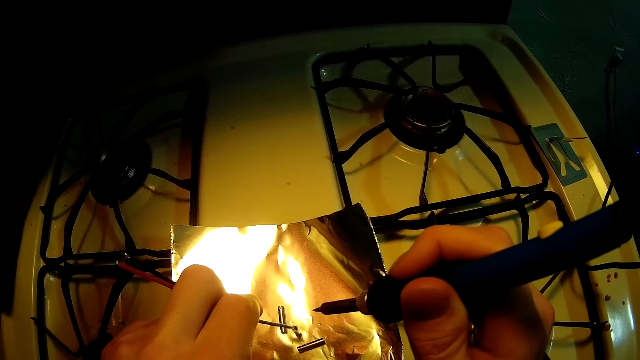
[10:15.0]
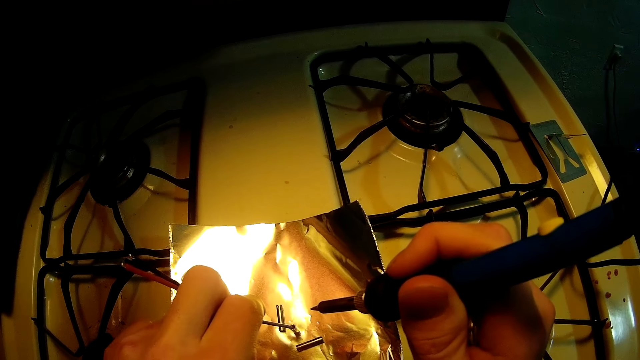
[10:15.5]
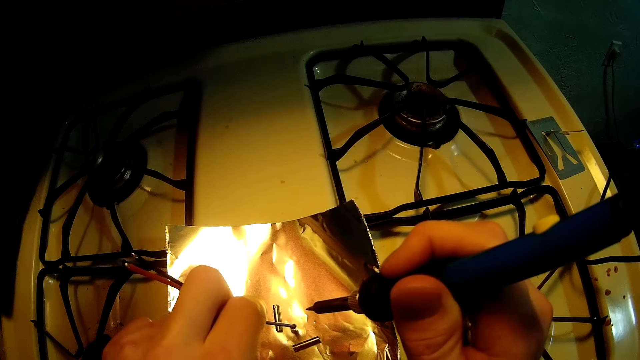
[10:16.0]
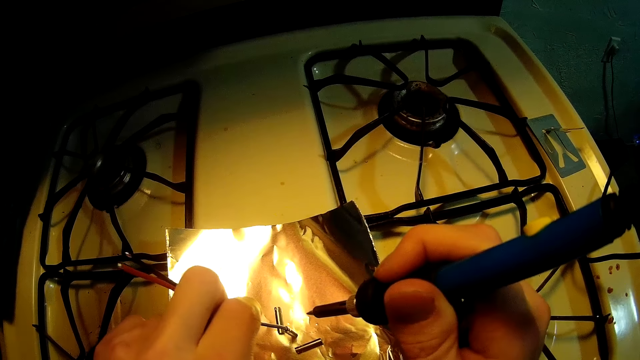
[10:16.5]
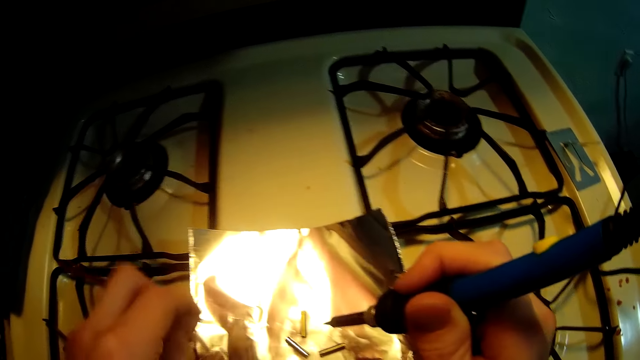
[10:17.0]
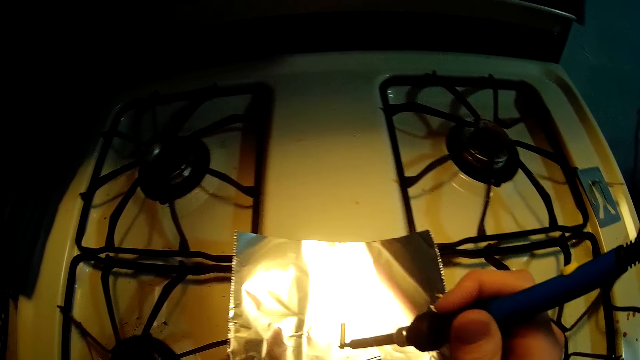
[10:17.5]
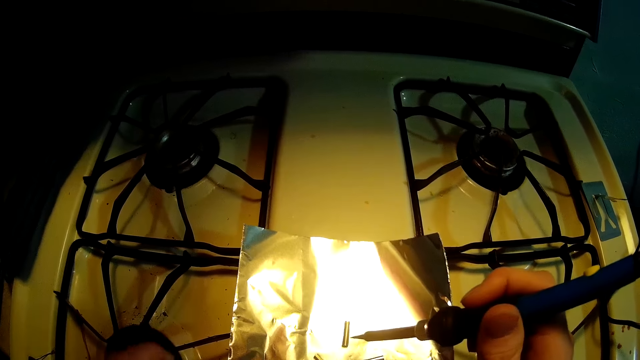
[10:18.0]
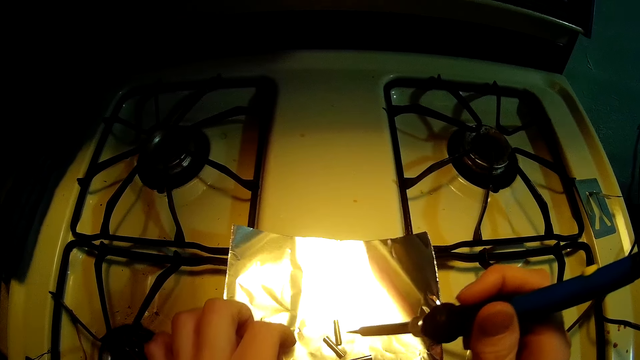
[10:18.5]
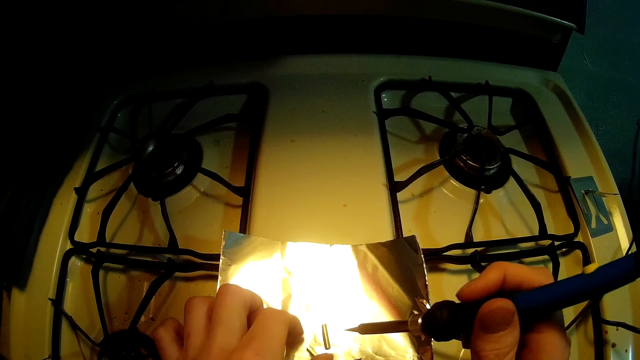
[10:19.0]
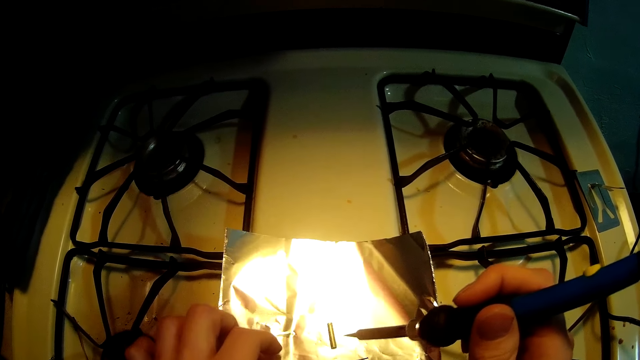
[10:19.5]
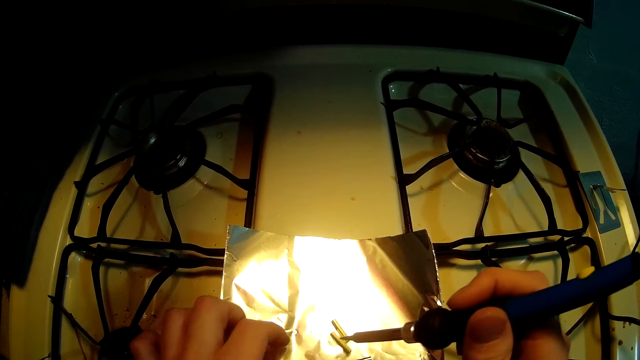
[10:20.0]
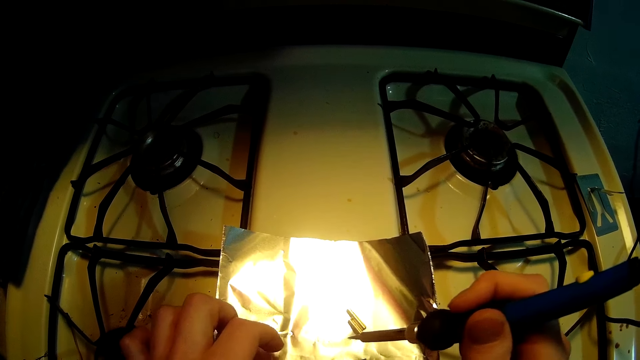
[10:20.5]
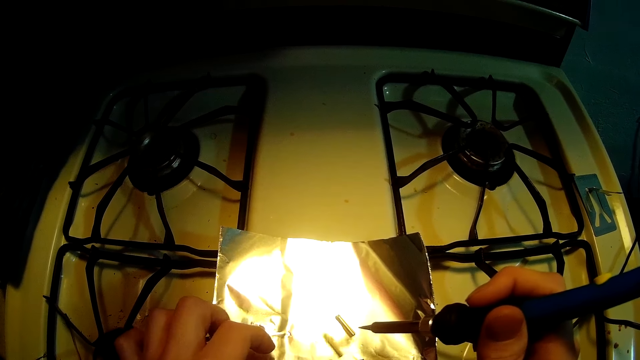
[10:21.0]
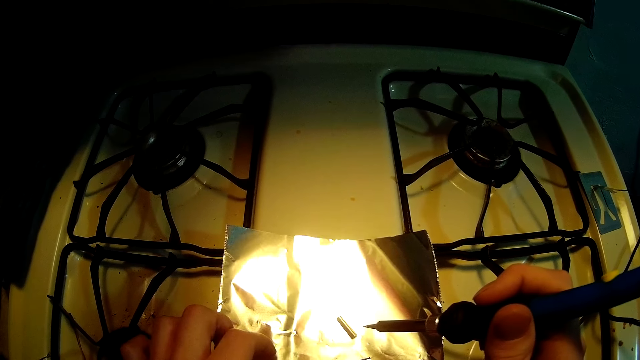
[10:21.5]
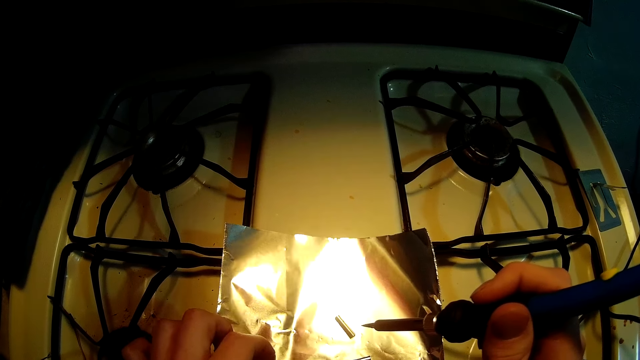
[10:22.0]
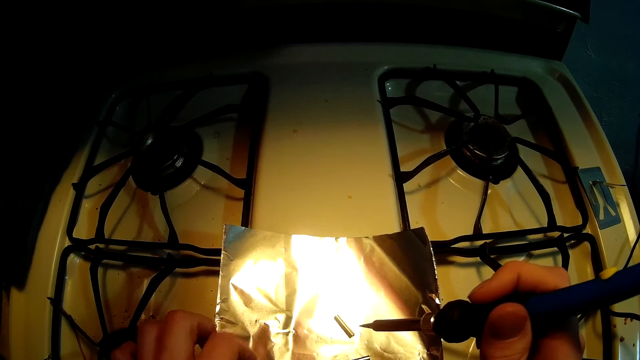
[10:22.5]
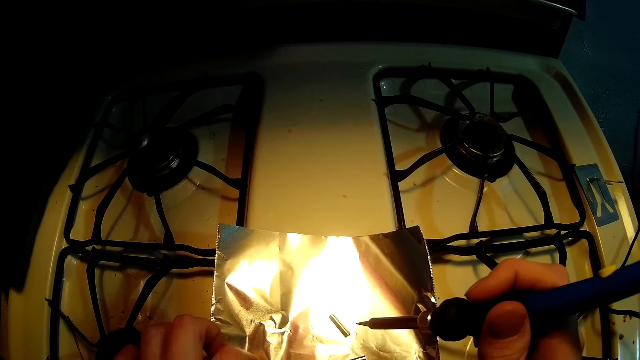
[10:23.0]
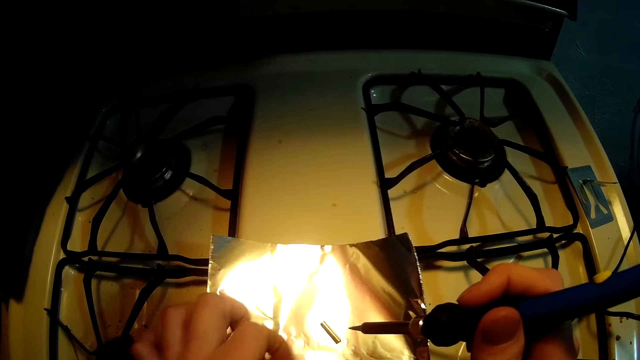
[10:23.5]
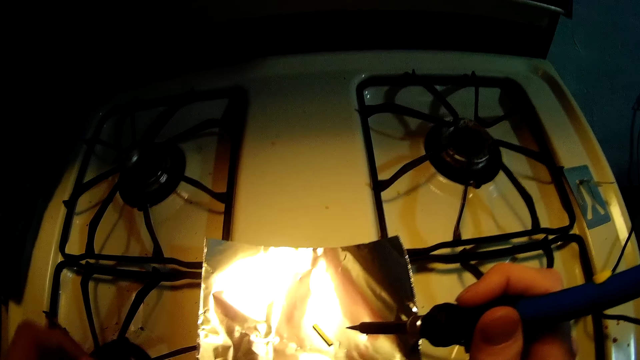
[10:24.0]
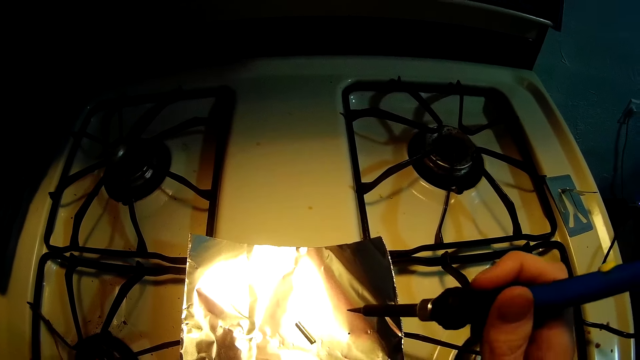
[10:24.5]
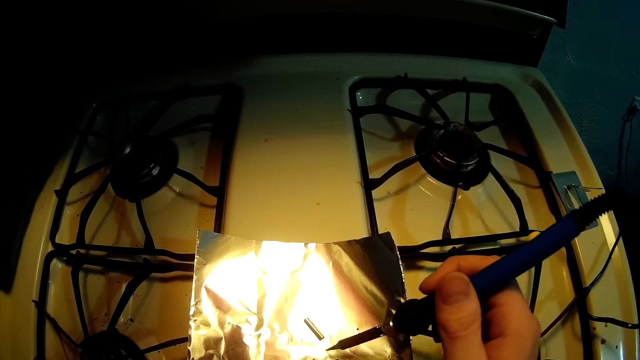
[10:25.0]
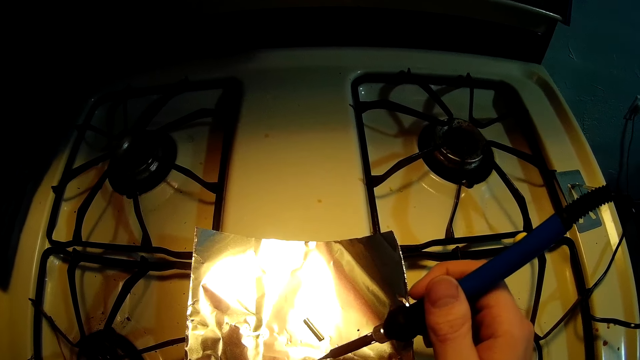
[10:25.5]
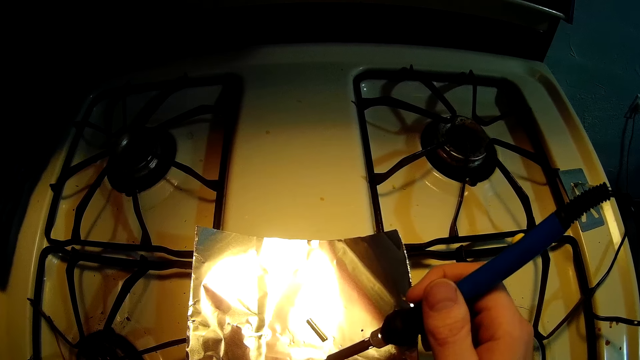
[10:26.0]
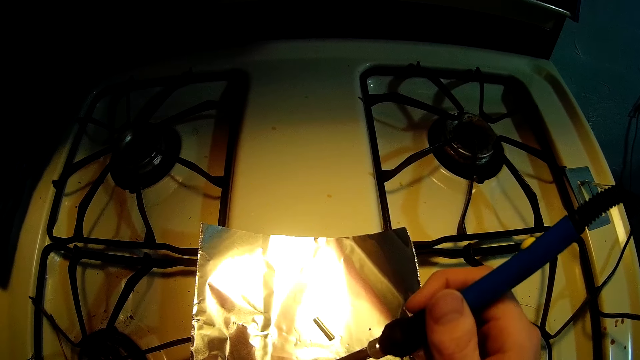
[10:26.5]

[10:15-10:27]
The camera wearer puts a wire on top of the cooker. They touch something.

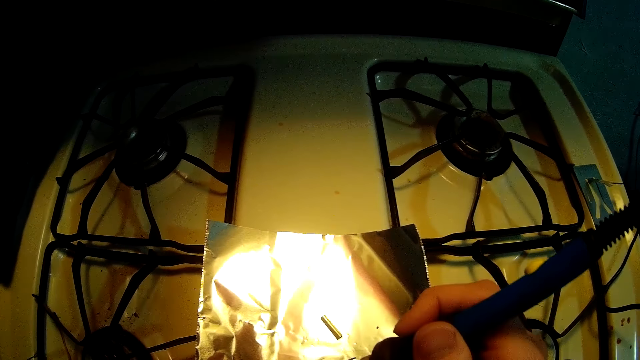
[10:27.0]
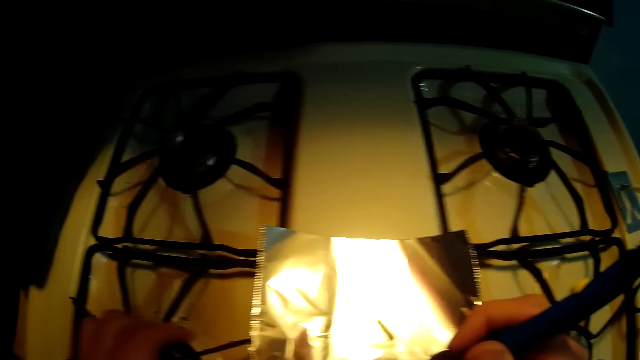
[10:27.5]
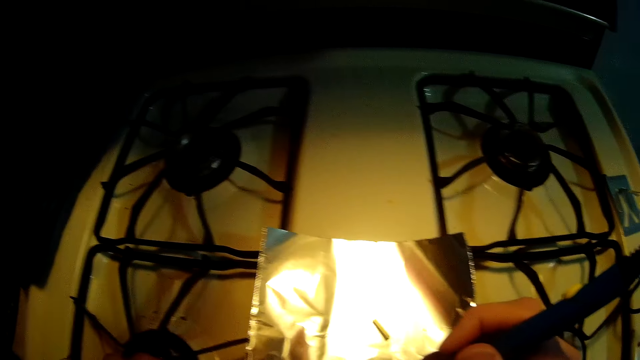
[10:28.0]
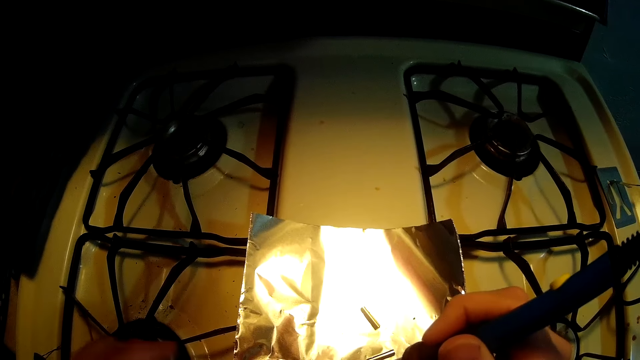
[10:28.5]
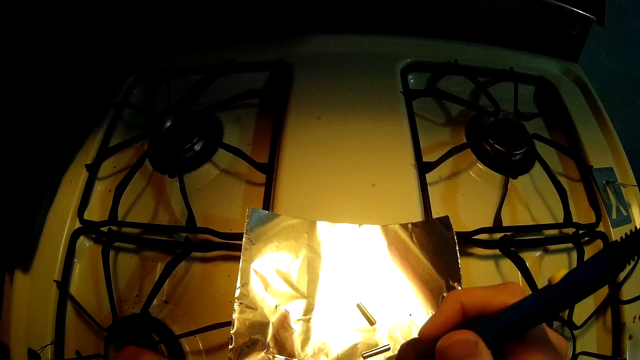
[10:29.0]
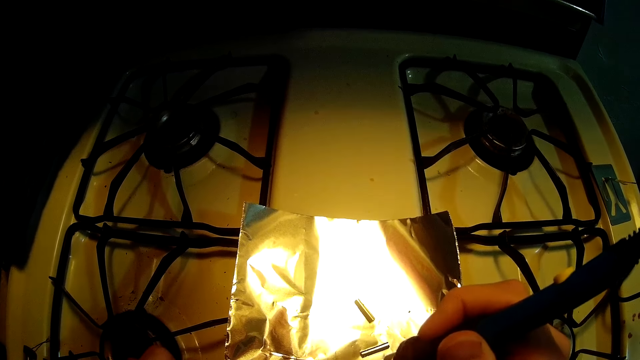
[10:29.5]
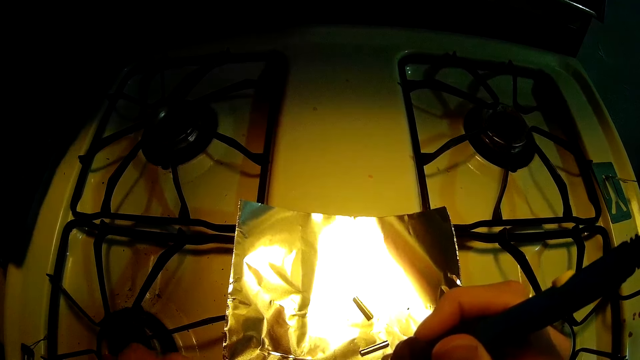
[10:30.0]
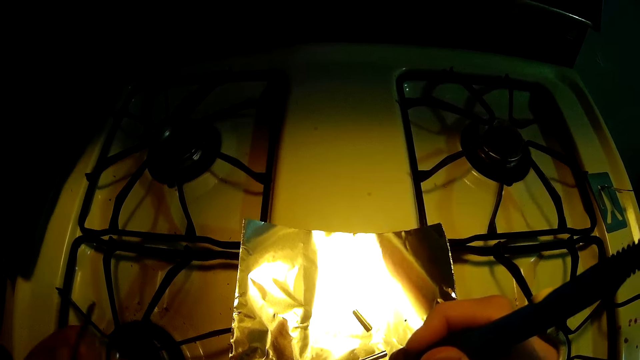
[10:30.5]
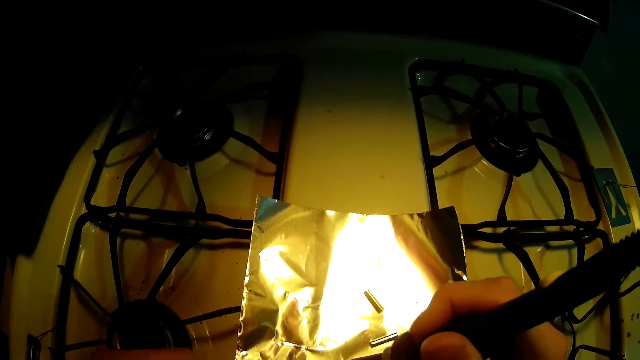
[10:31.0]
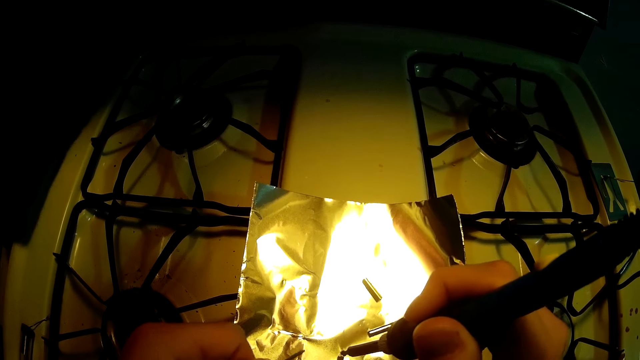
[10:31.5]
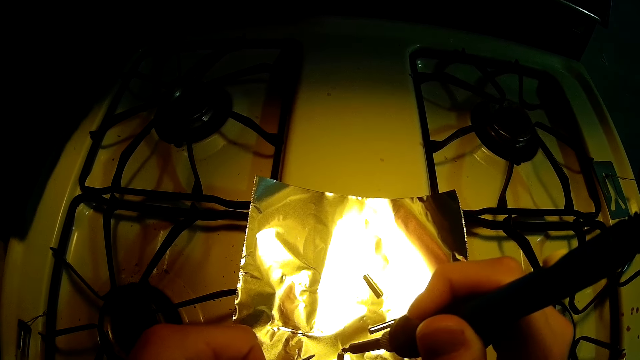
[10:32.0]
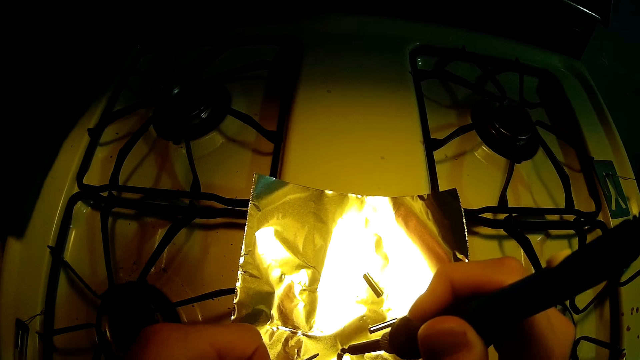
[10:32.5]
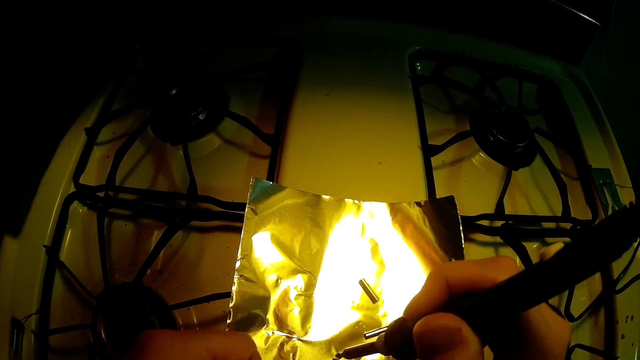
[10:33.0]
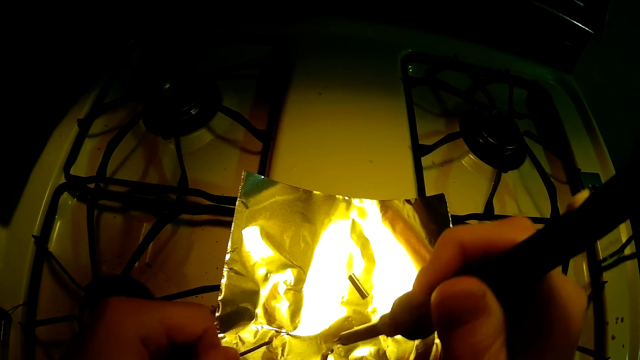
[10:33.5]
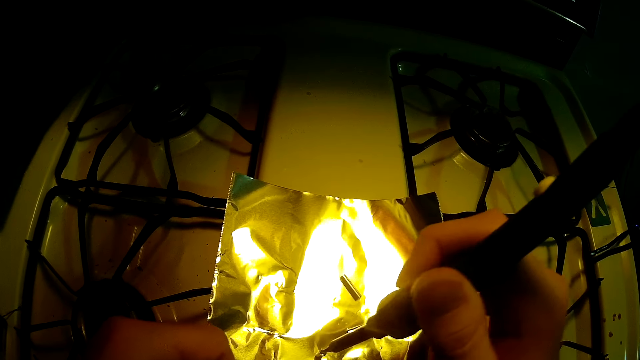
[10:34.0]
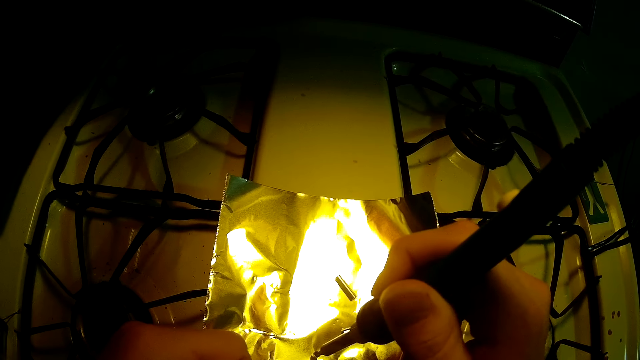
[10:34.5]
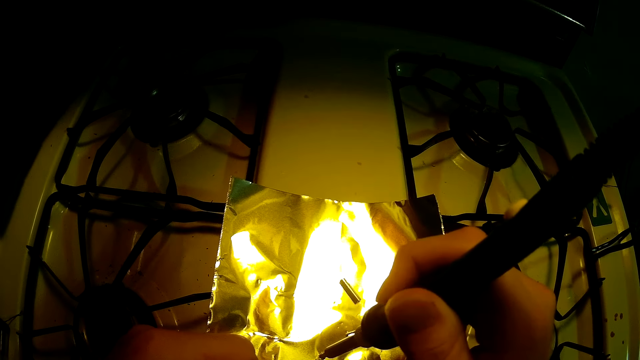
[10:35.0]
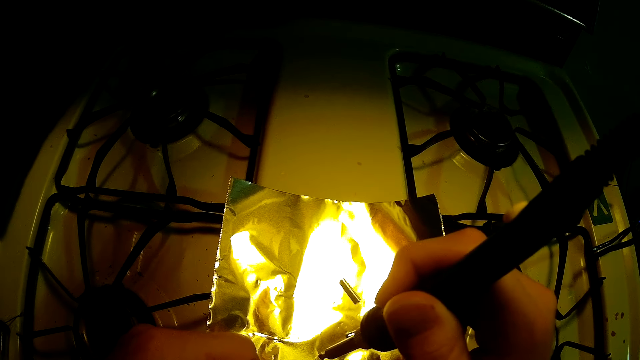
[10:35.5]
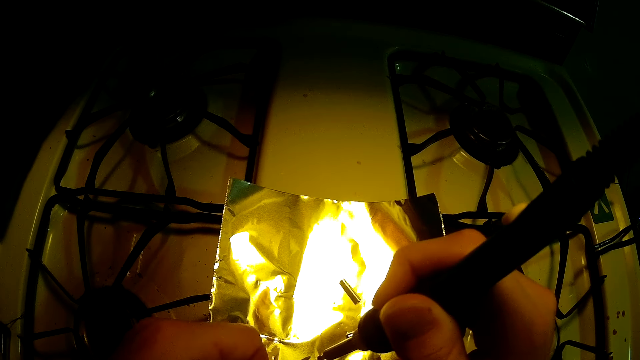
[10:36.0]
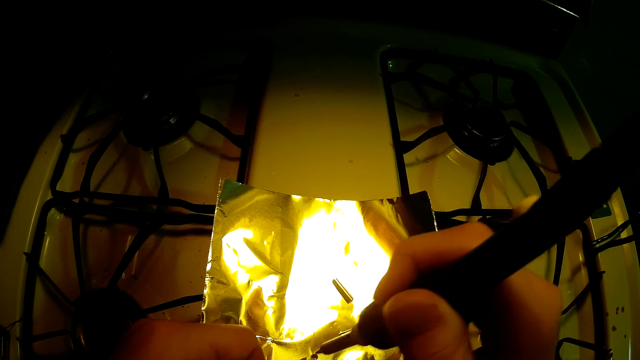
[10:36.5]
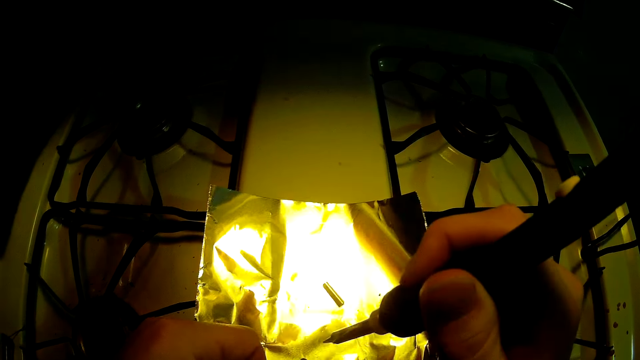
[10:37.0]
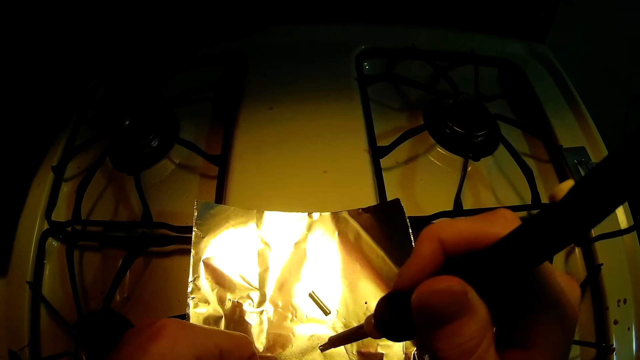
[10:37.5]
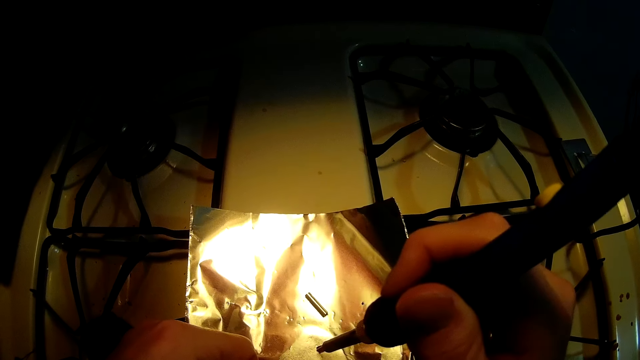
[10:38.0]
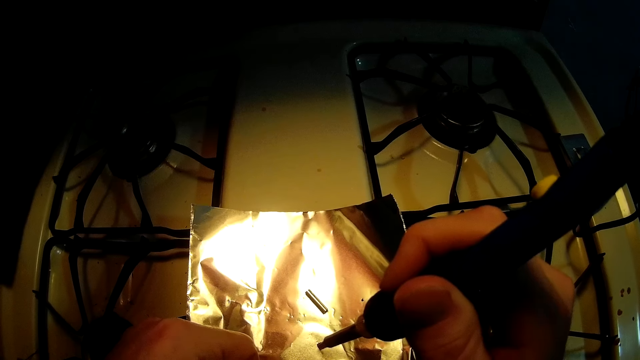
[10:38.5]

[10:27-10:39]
The camera wearer picks a wire. They solder something.
